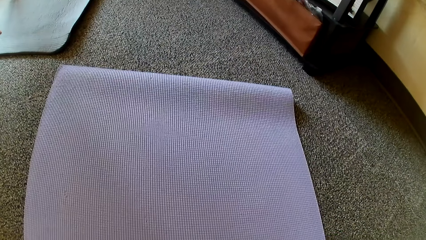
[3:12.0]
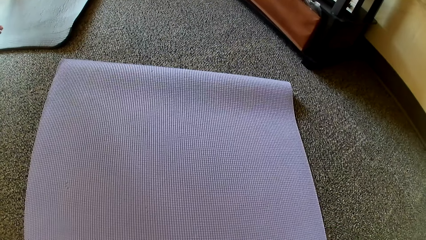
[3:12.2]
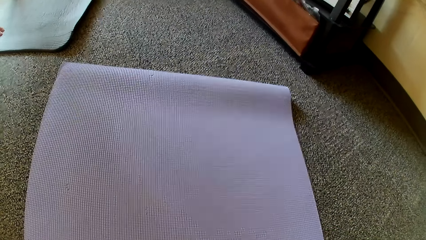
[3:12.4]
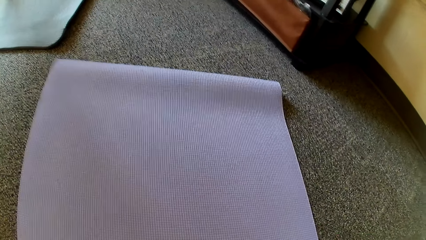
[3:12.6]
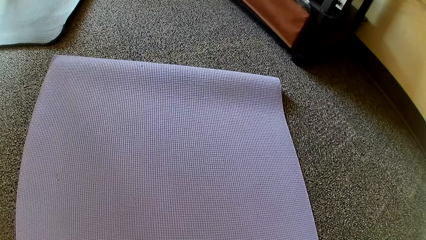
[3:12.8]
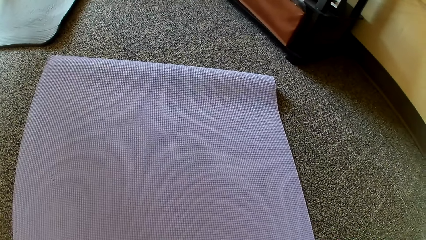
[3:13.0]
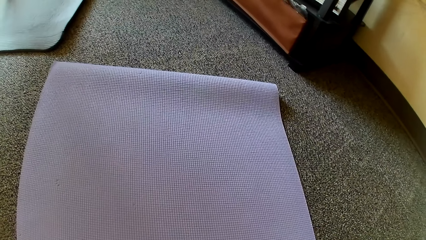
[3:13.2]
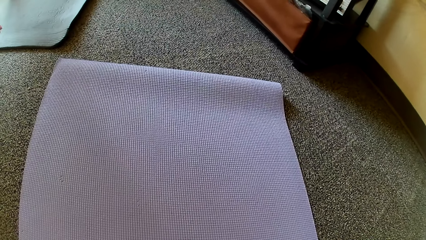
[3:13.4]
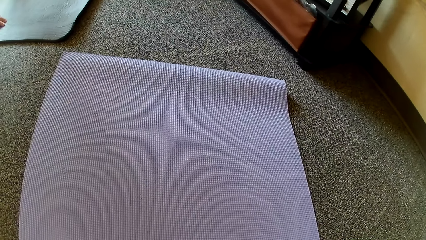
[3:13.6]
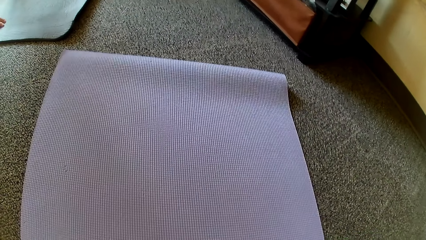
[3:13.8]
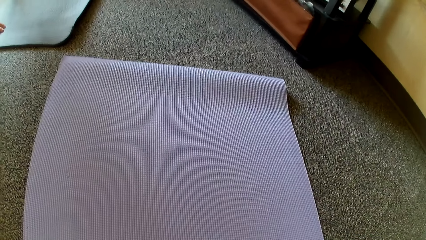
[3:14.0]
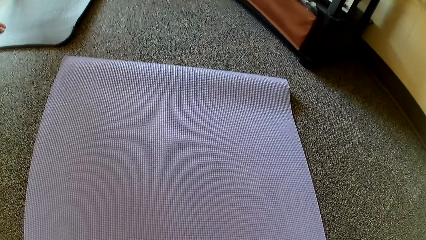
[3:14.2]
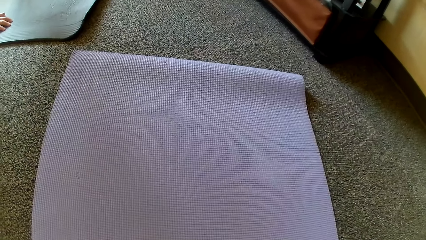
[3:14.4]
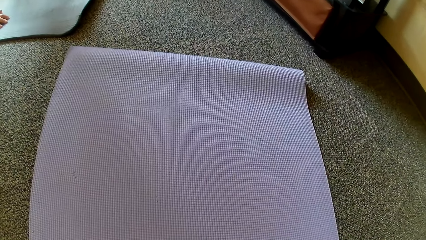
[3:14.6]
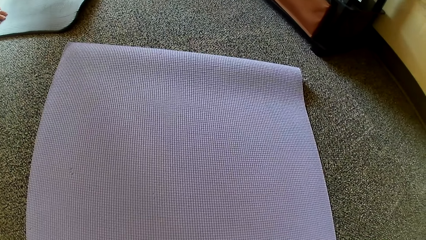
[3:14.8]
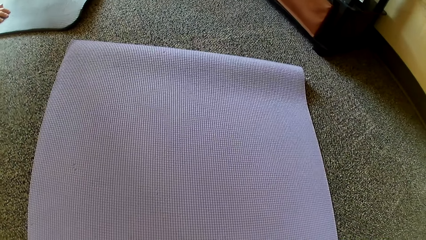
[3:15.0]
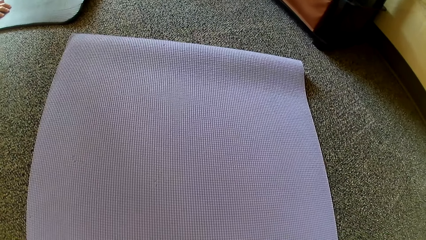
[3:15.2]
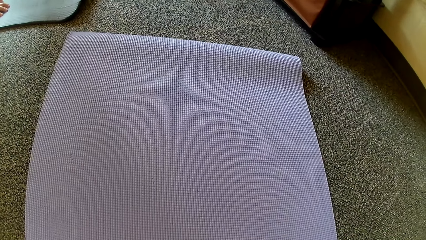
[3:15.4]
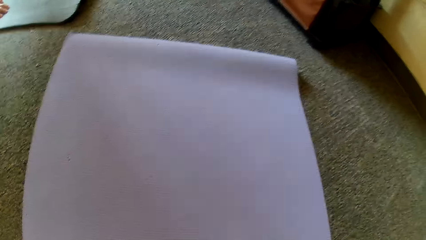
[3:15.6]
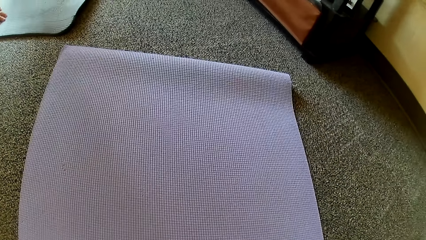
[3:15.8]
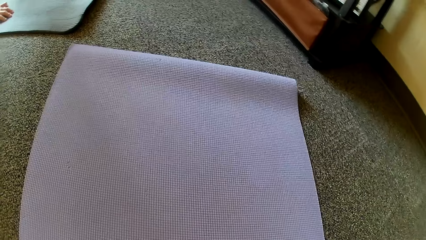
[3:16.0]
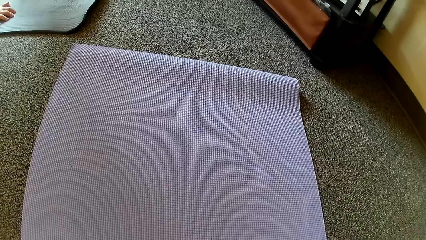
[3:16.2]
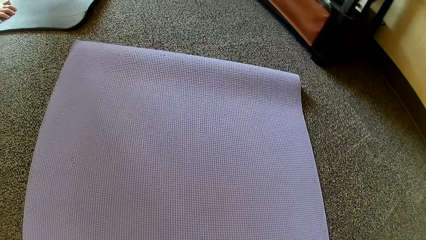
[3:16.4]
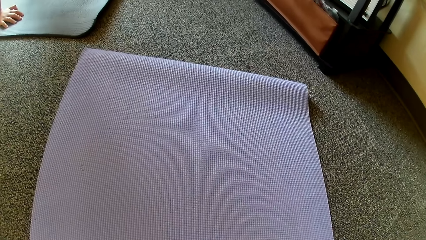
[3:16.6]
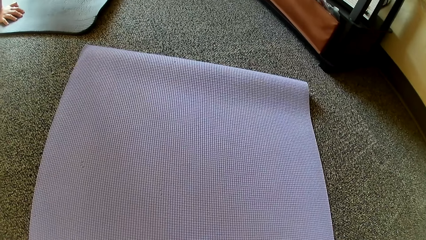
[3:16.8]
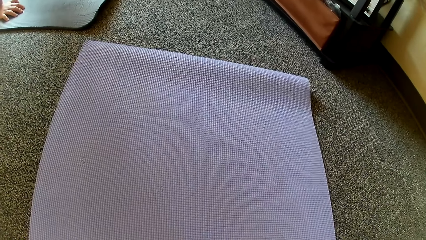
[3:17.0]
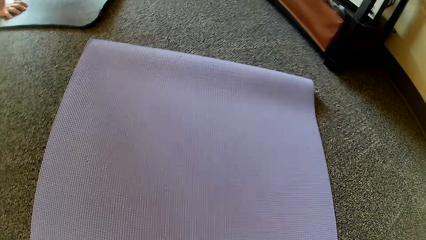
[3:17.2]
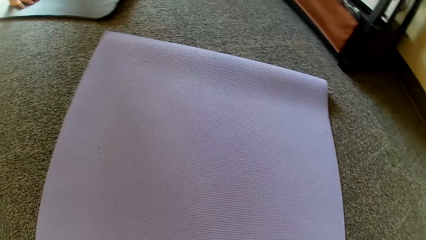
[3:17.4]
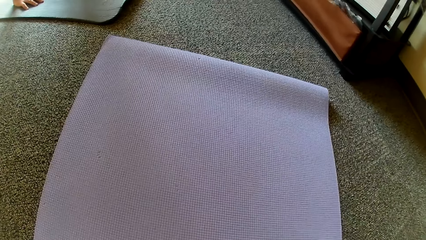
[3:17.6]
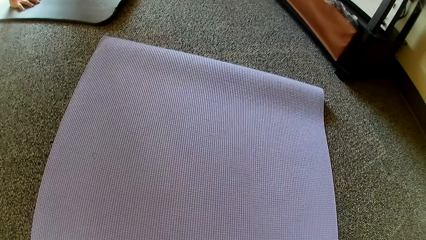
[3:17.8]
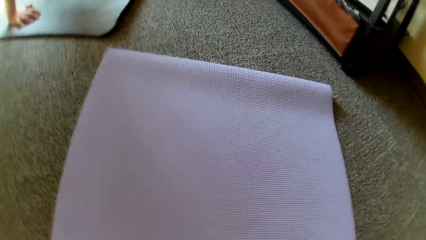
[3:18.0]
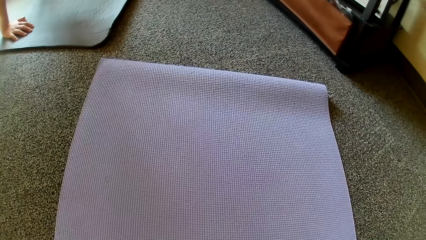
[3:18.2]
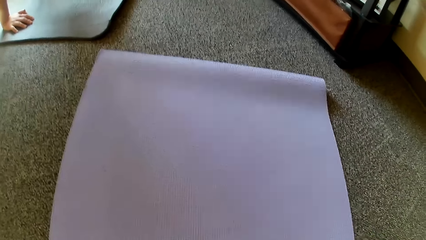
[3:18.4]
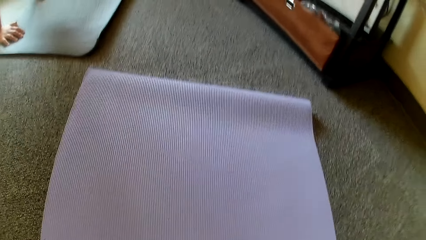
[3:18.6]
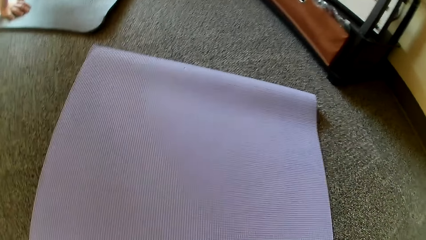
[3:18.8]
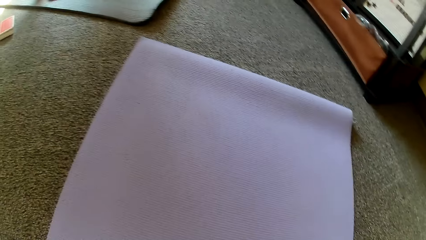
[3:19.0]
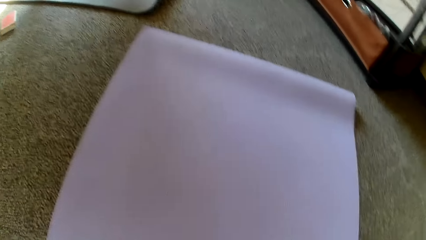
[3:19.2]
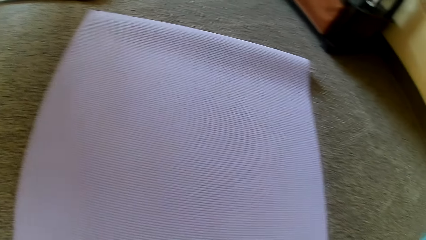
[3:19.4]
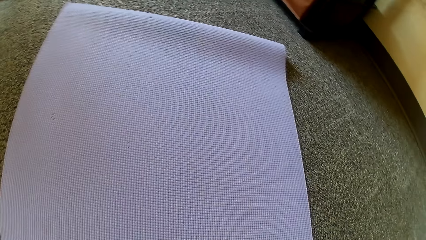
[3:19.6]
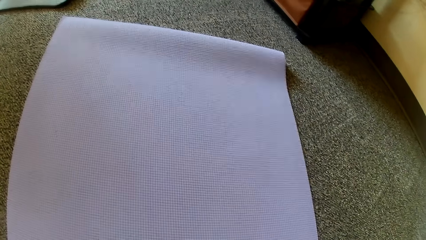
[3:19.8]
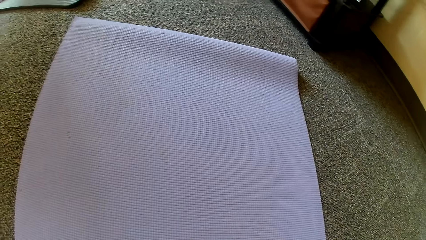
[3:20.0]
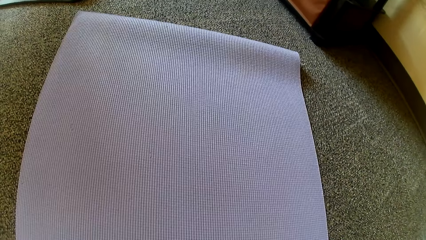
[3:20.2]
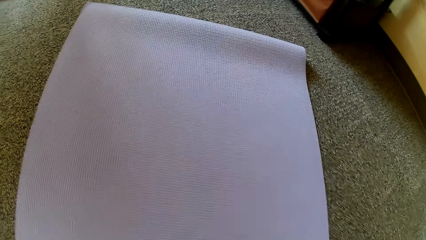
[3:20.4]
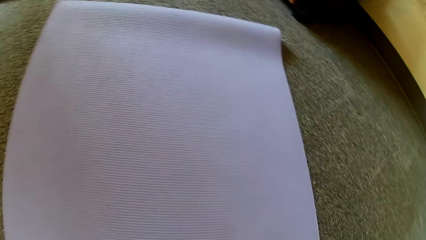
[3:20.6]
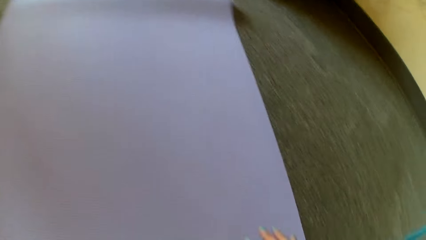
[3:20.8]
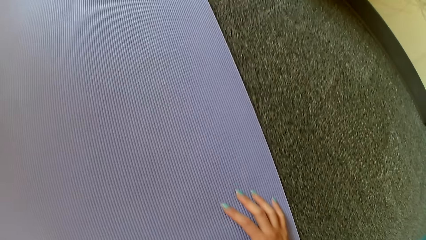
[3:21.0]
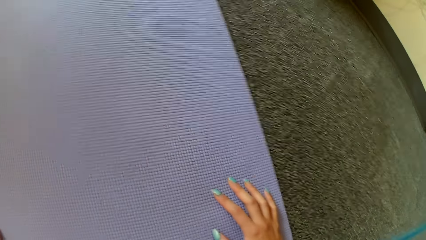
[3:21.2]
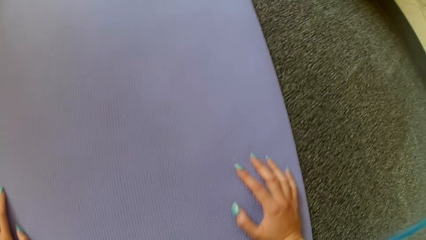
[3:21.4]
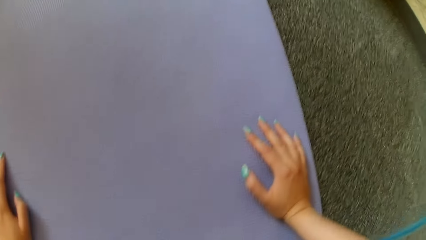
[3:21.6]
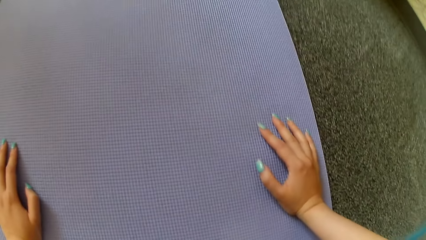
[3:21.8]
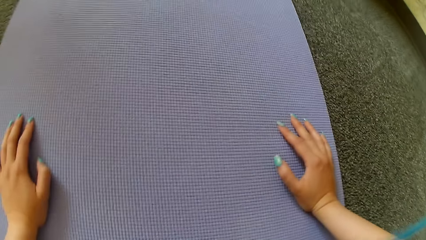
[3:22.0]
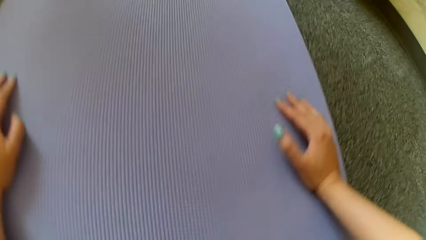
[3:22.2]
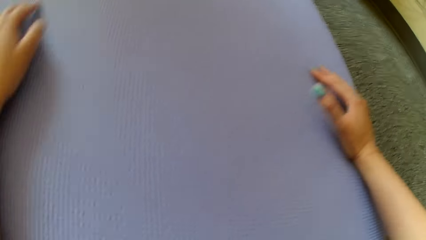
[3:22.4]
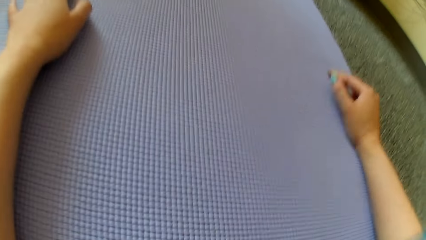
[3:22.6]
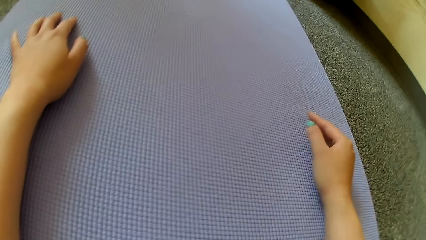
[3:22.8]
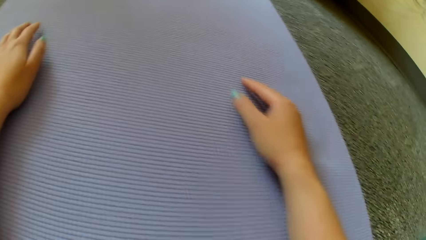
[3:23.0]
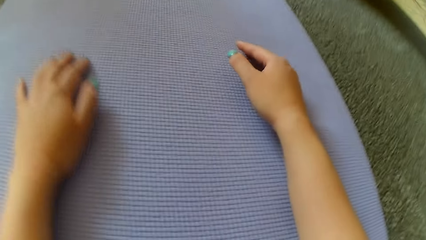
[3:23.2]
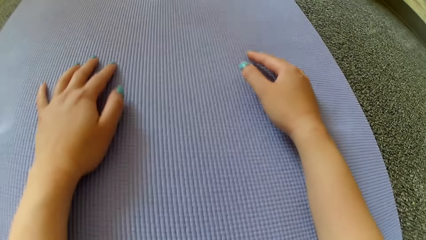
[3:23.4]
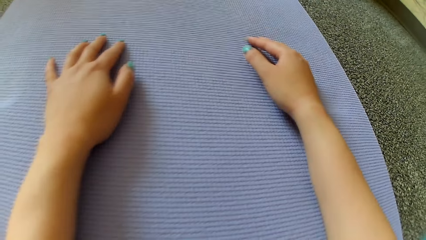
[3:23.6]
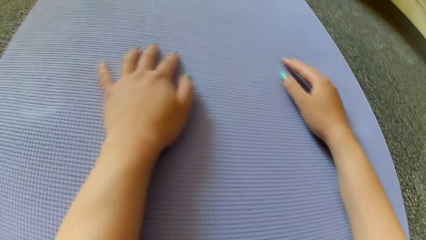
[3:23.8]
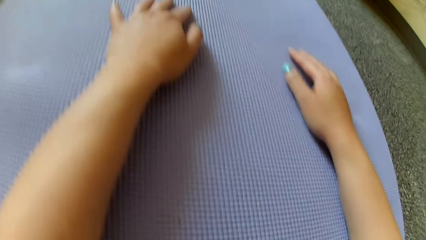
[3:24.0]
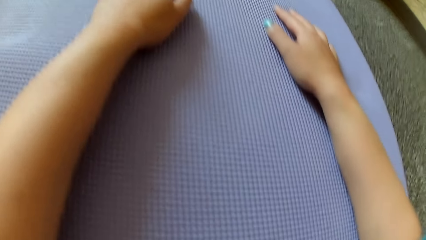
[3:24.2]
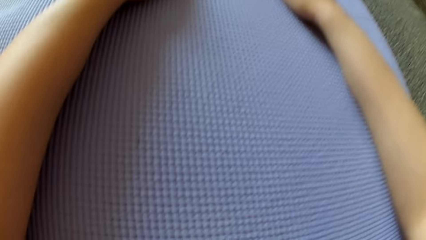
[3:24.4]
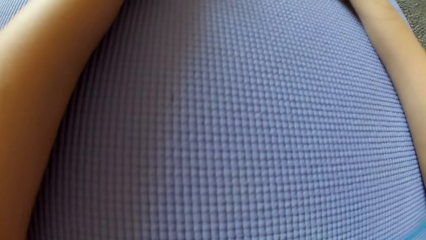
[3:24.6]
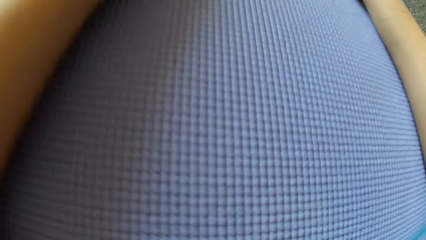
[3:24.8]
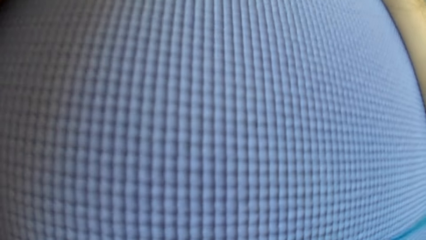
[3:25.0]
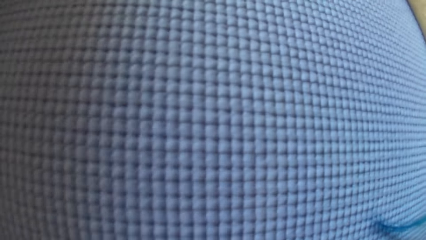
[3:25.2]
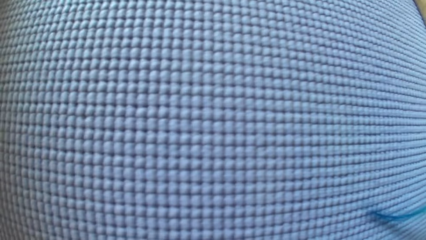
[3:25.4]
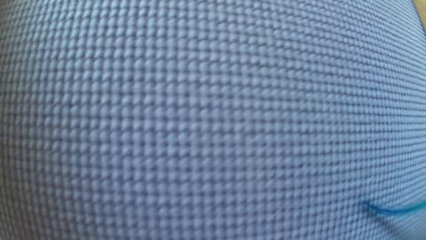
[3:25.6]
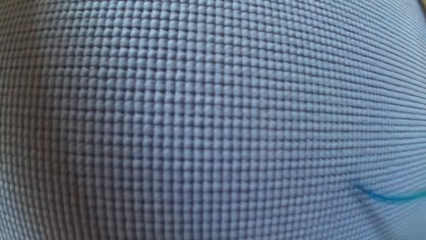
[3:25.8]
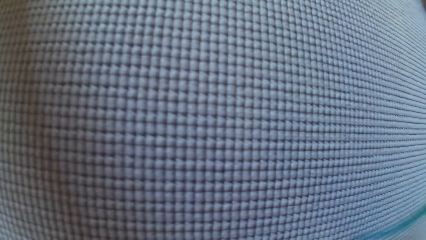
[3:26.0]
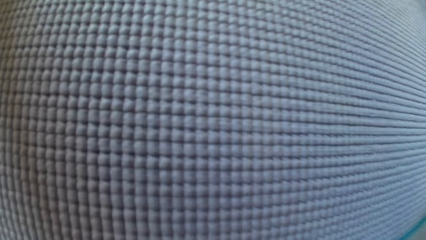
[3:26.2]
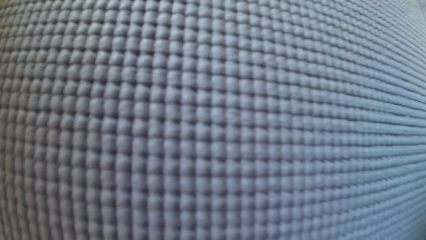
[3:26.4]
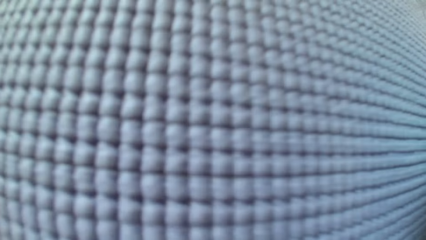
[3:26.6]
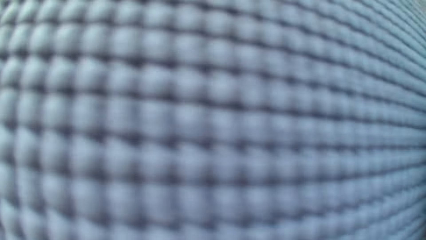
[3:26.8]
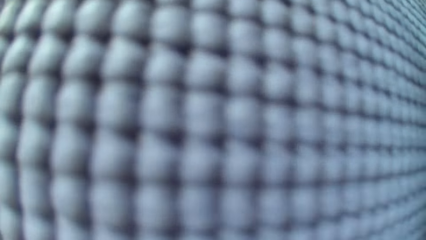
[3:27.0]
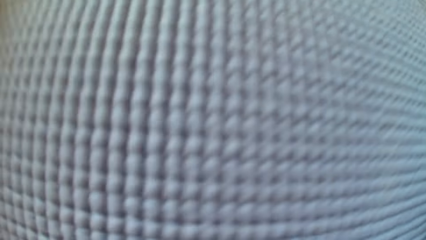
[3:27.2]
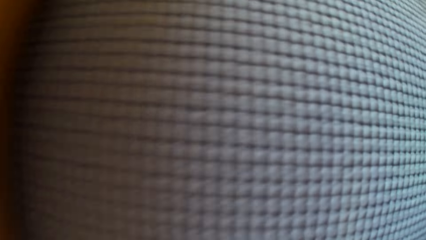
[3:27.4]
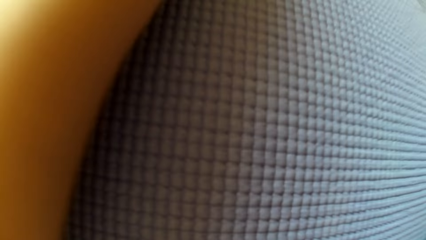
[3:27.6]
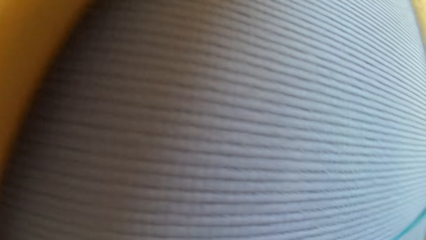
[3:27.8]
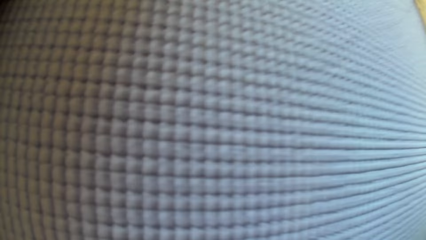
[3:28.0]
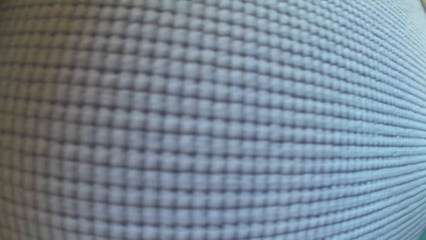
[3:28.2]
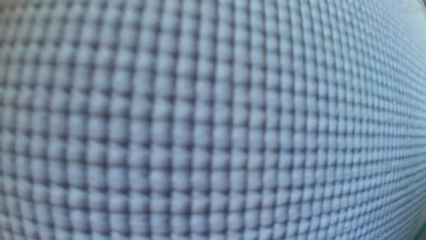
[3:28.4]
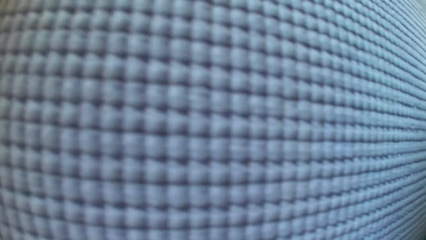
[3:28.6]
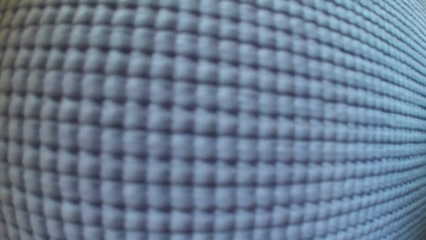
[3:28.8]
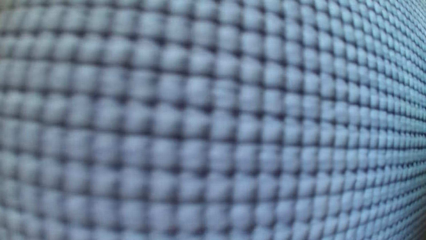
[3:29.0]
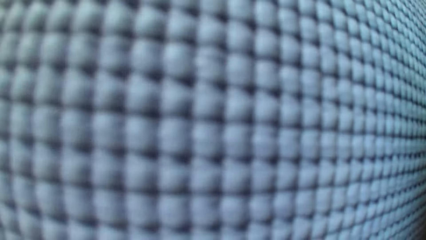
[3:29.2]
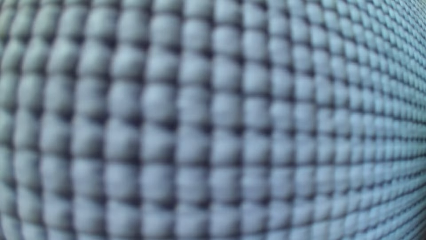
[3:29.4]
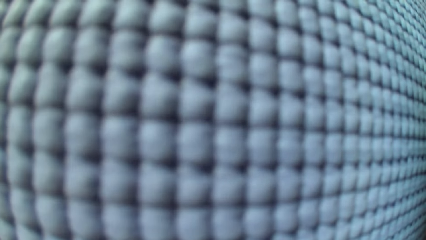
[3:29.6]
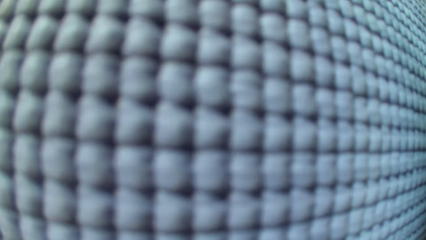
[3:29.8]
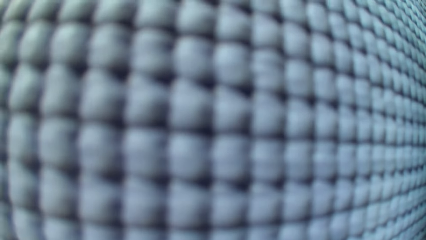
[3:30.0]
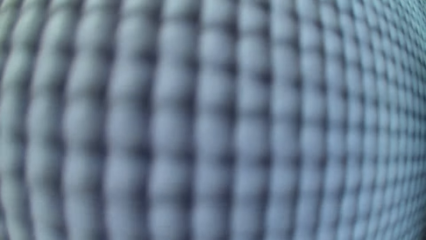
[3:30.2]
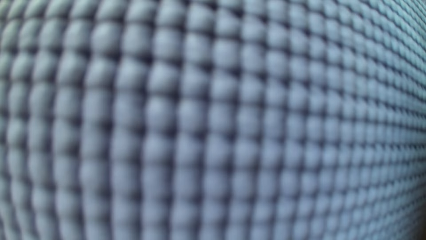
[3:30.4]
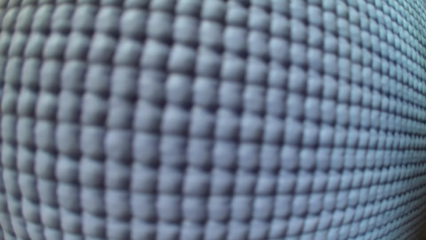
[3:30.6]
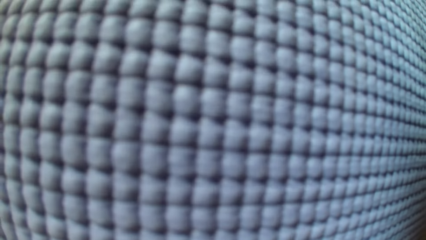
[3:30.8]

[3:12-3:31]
The camera wearer moves her hands on the mat. She looks at the mat.
